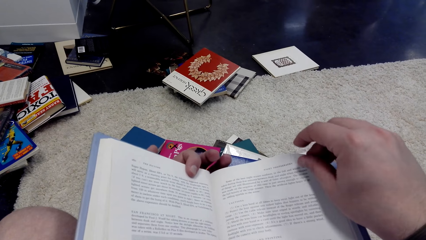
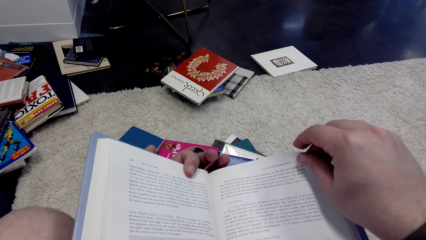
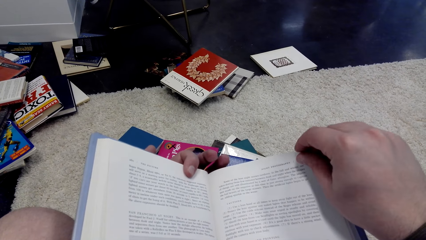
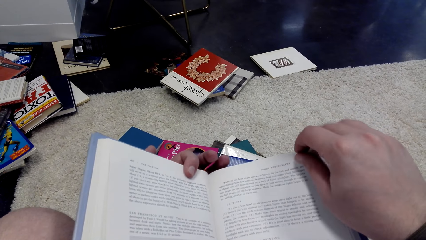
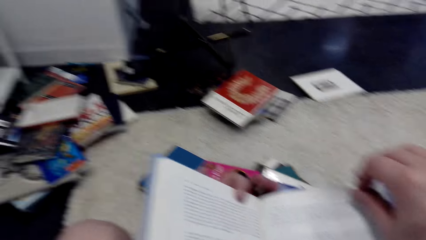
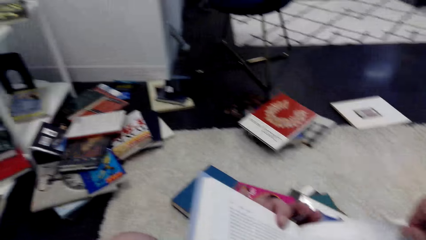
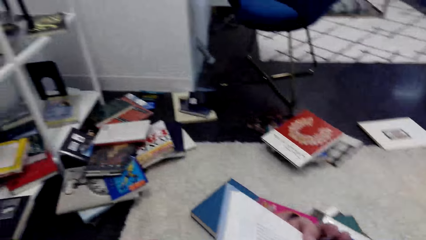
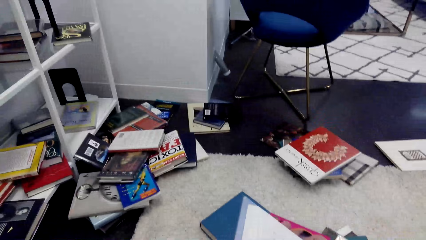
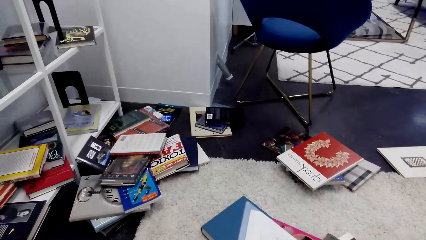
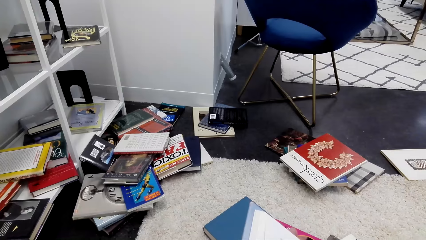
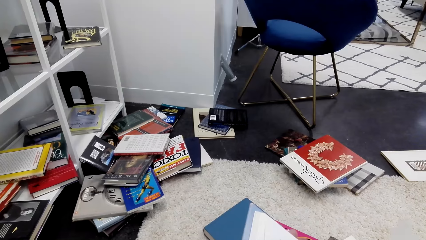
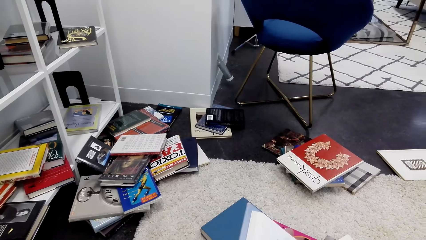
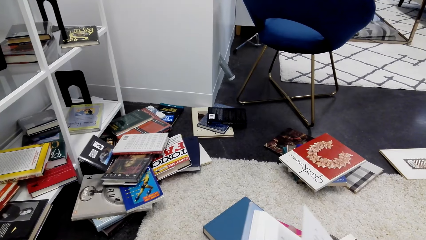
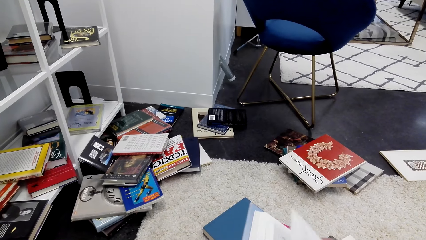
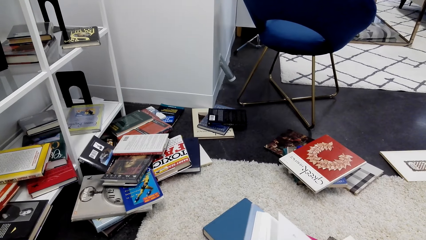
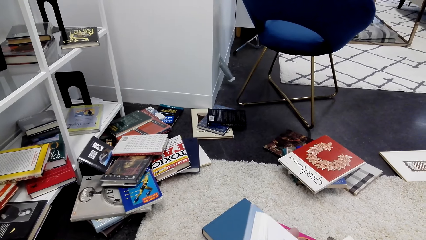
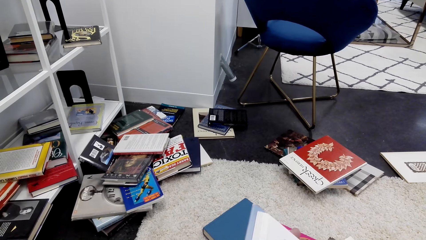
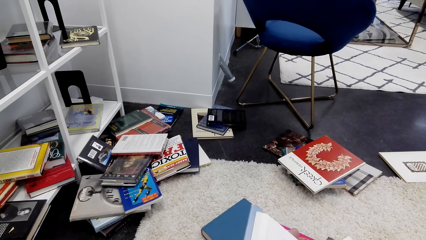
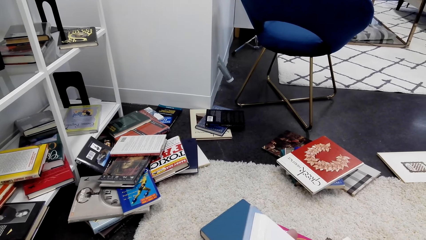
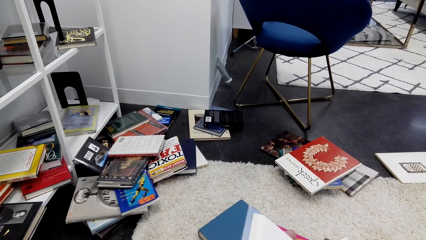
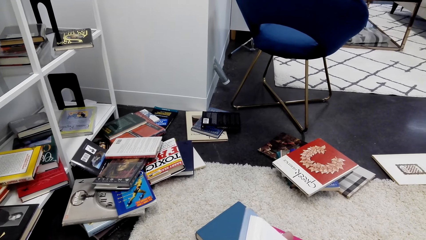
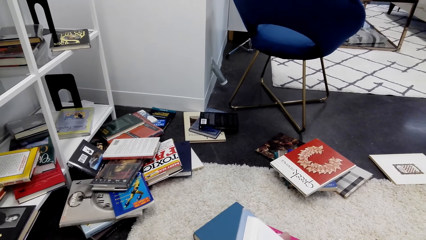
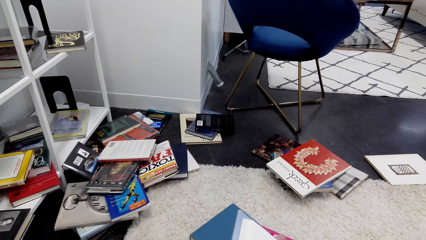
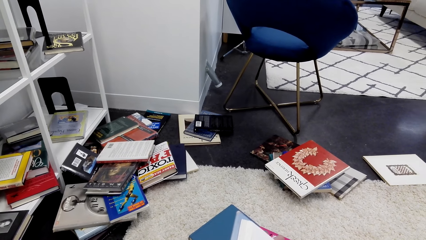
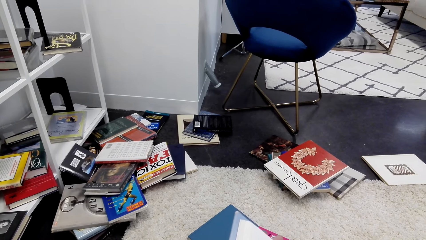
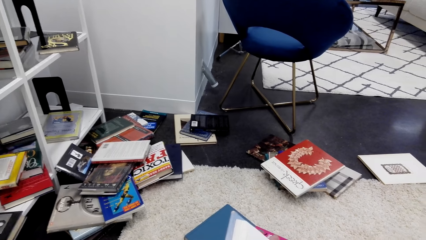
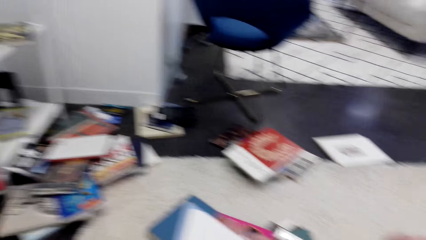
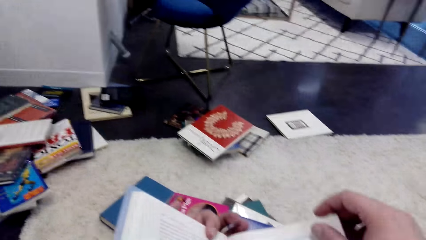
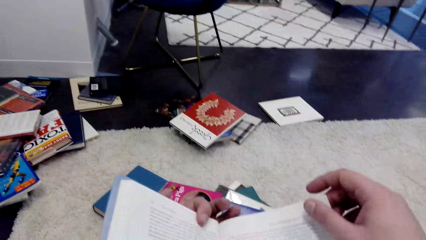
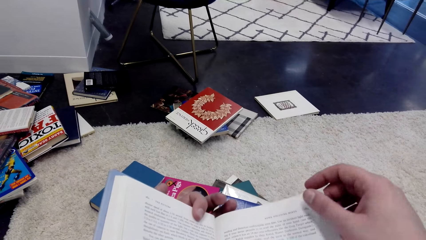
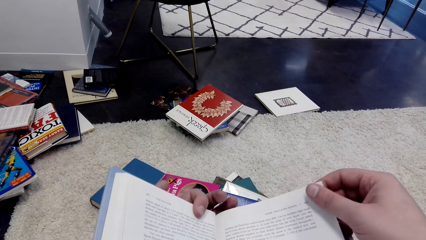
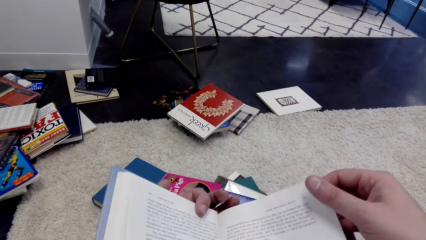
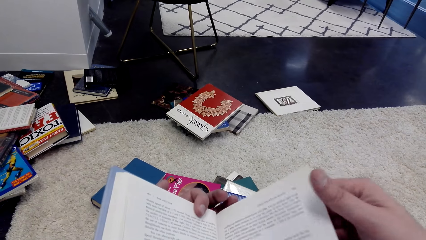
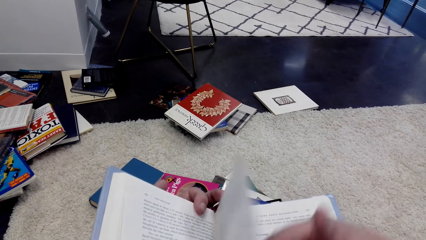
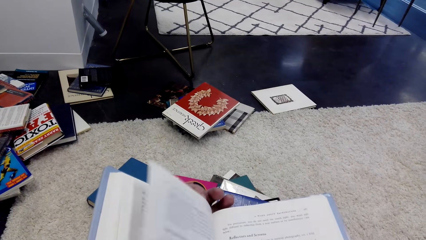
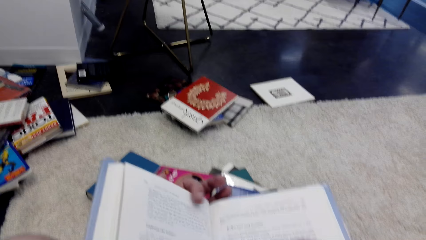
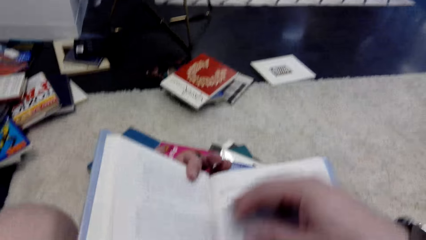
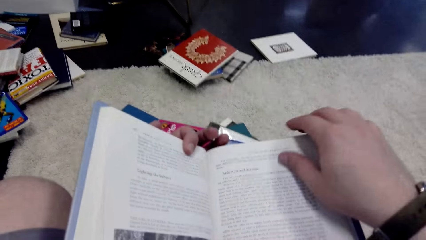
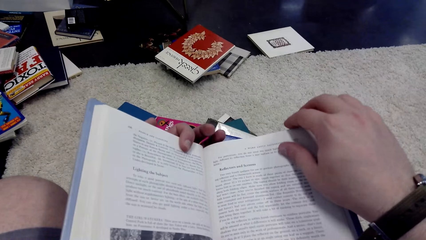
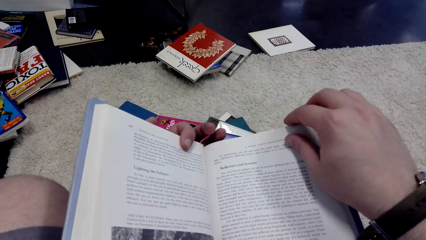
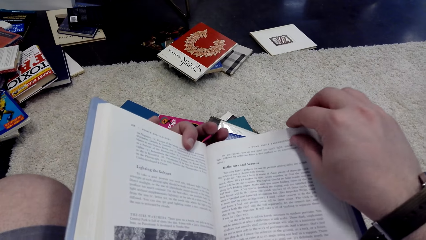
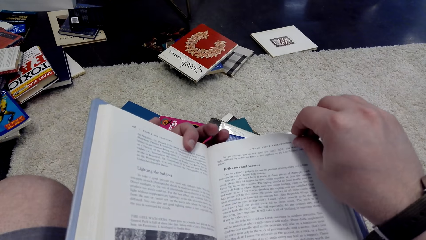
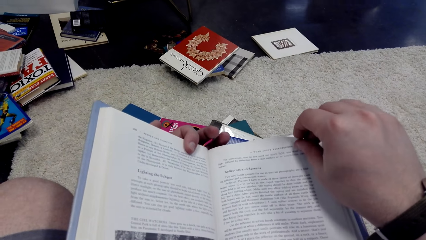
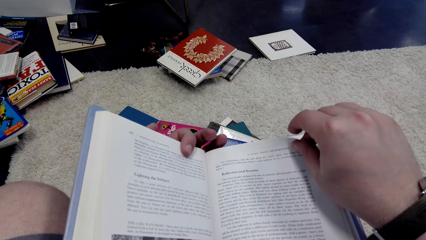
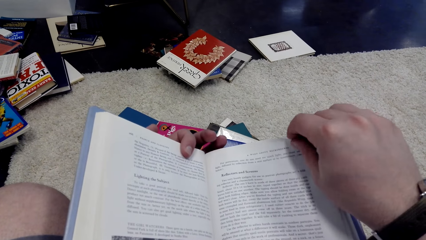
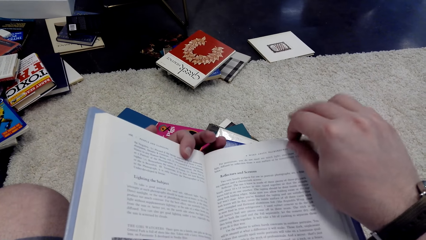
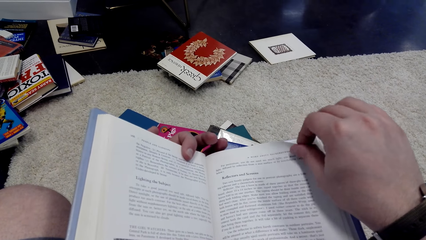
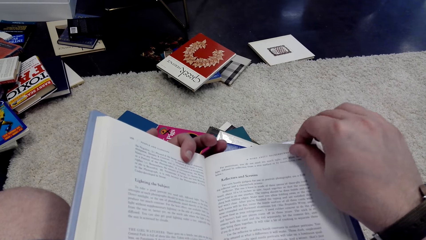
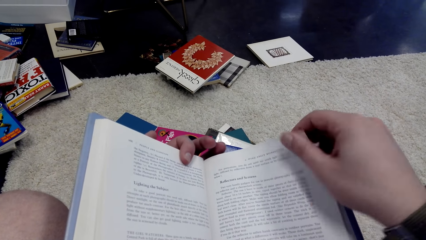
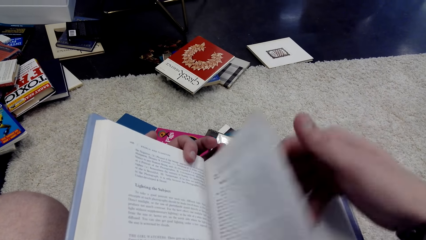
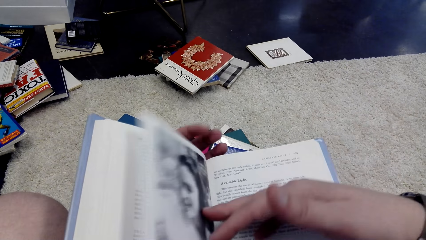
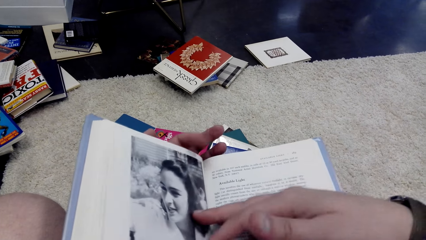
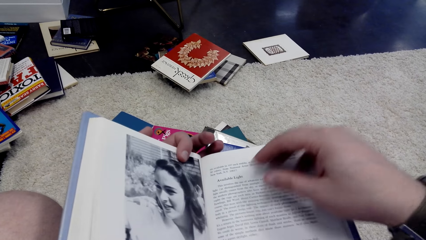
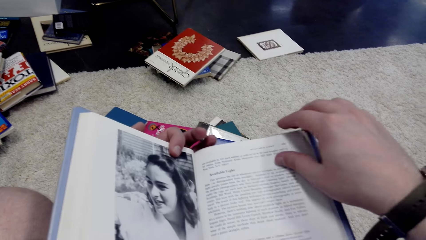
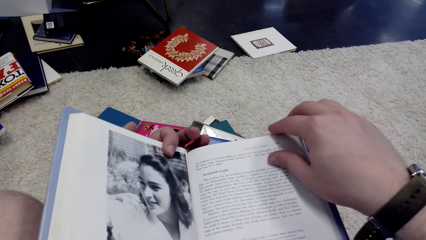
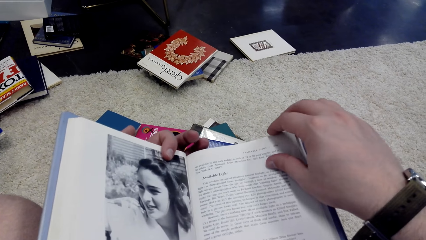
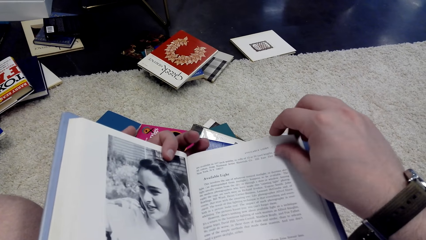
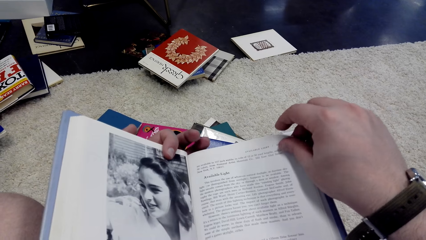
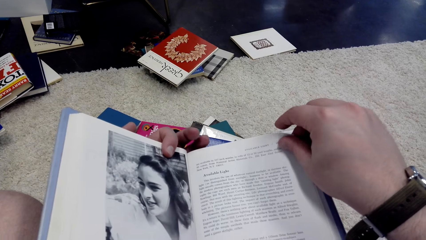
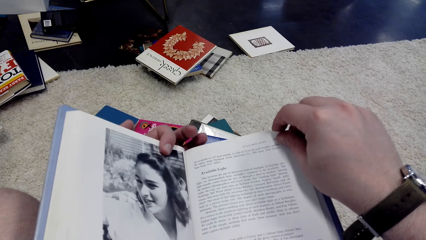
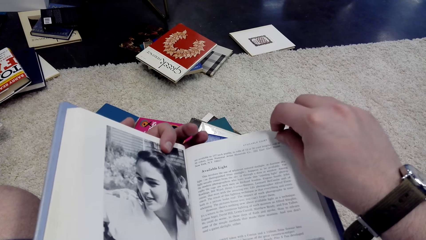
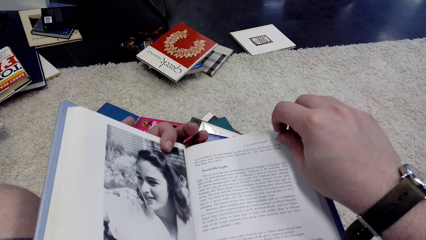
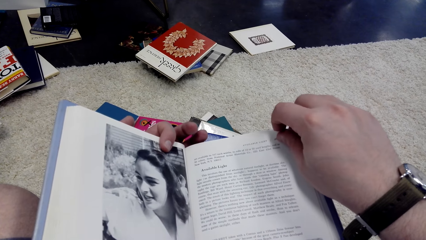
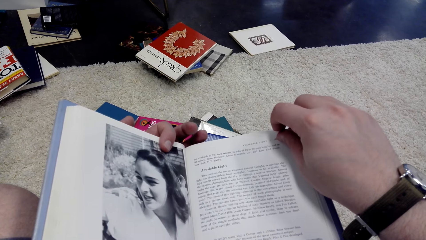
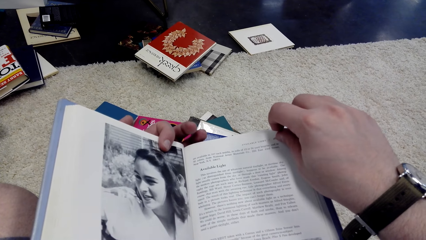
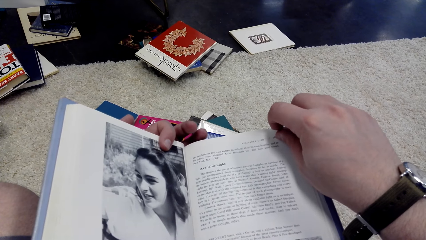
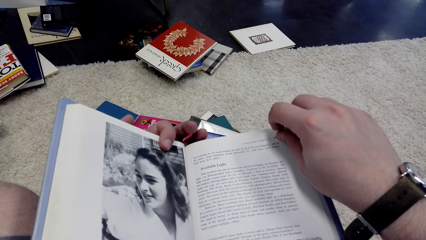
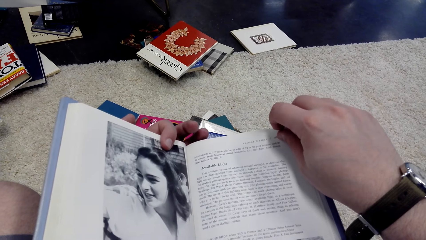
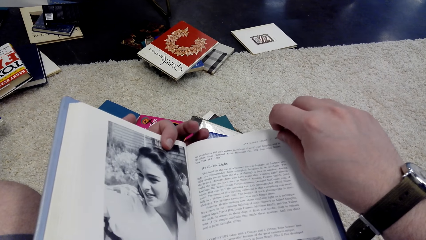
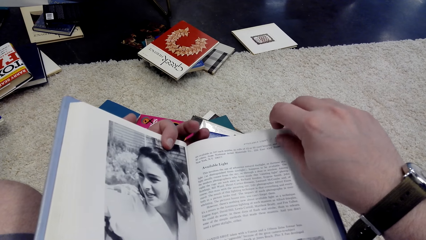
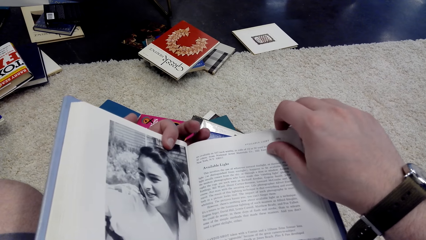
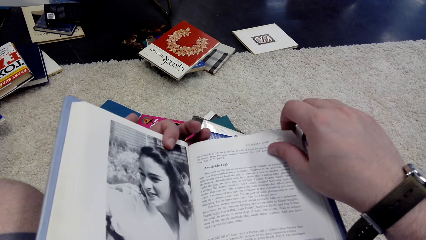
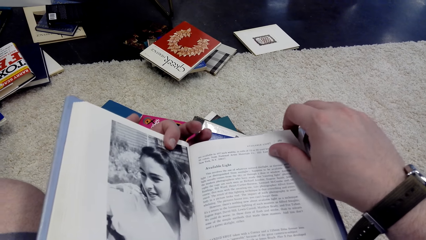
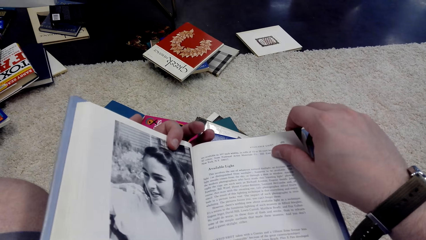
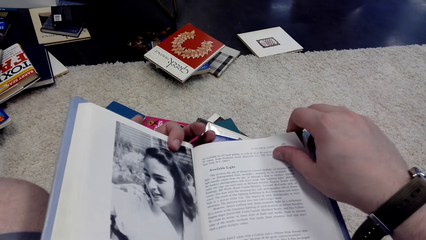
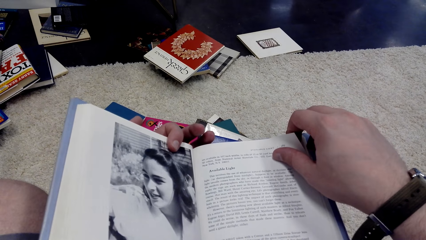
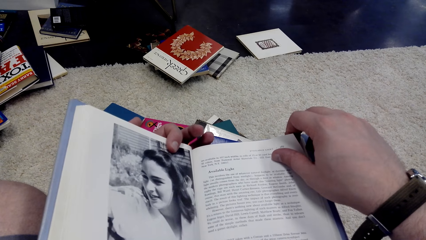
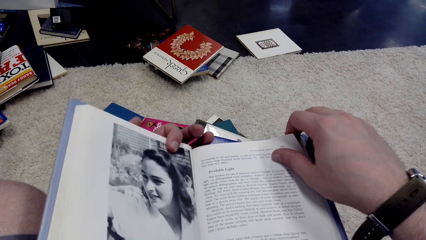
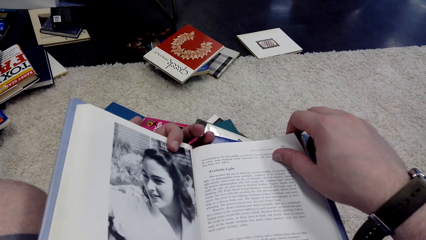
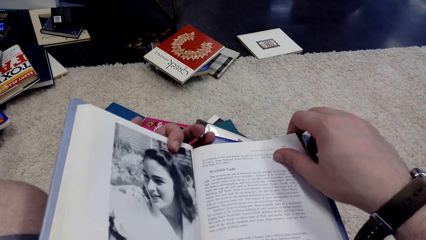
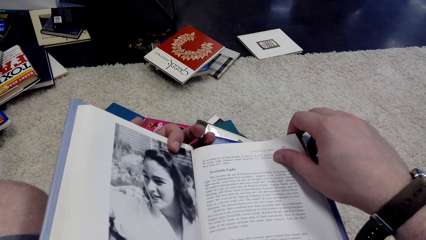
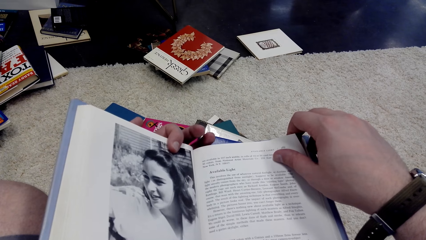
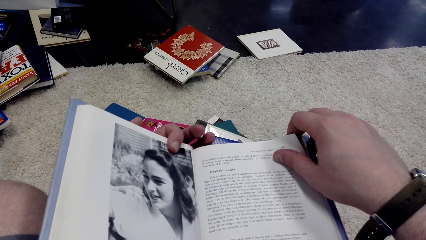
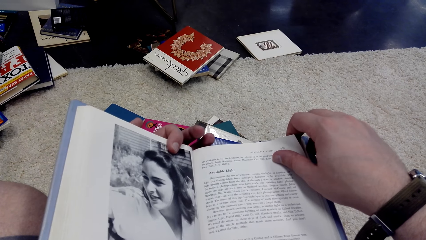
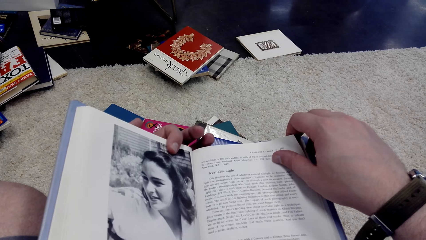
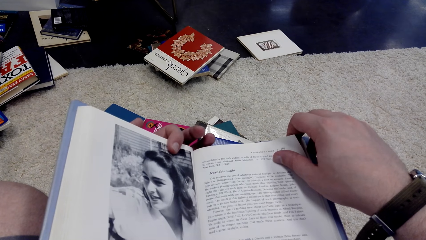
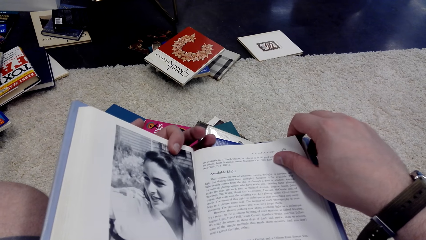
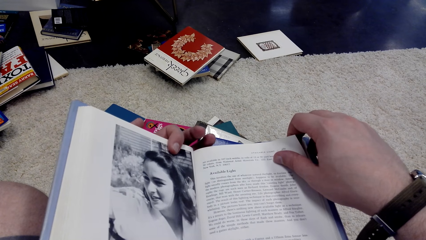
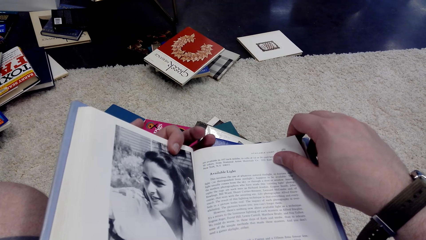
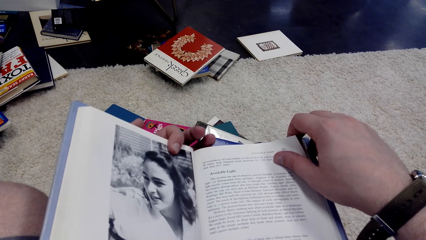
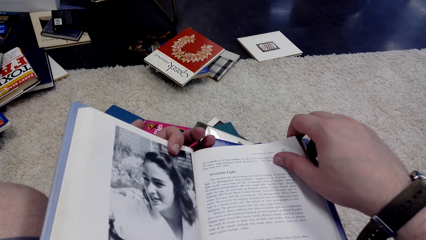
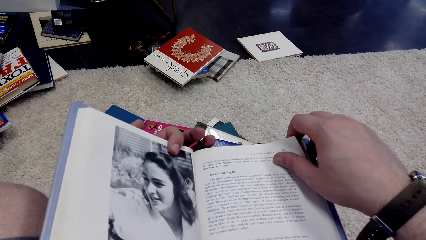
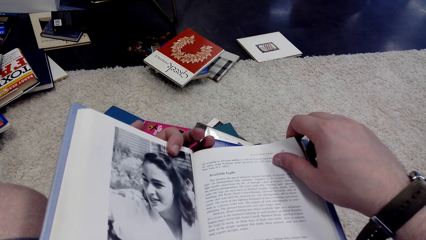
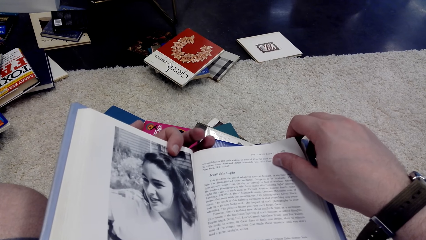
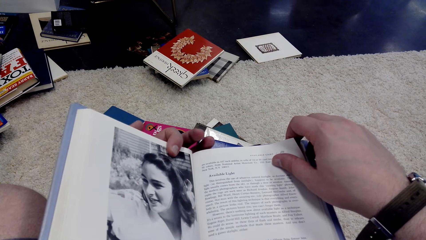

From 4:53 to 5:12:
The camera wearer reads the book. They move around the room. They look aside. They read the book. They open pages of the book. They read the book. They turn the page. They read the book.
